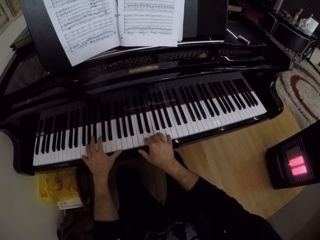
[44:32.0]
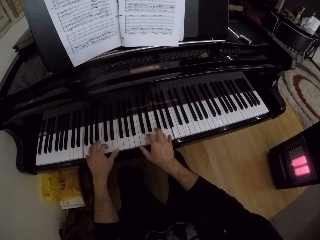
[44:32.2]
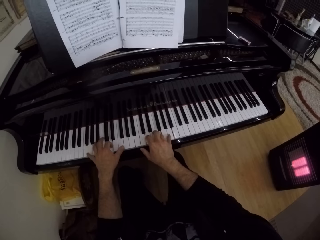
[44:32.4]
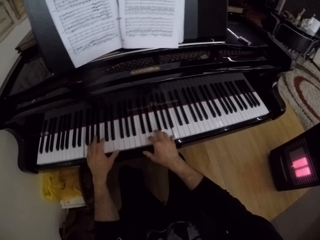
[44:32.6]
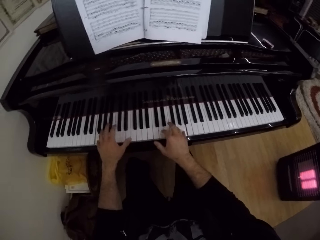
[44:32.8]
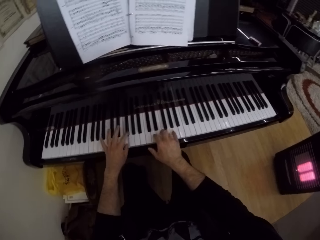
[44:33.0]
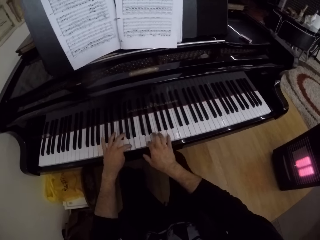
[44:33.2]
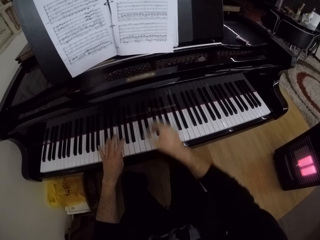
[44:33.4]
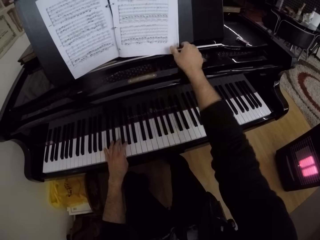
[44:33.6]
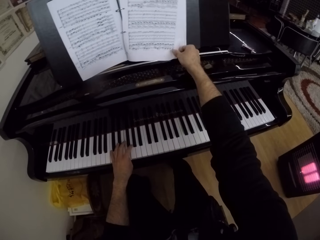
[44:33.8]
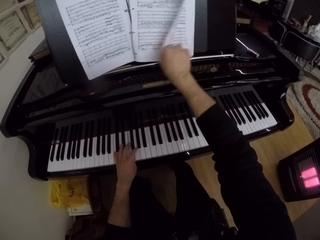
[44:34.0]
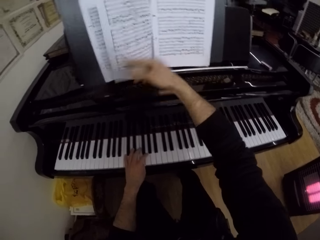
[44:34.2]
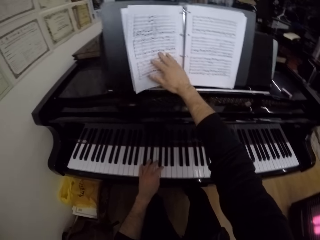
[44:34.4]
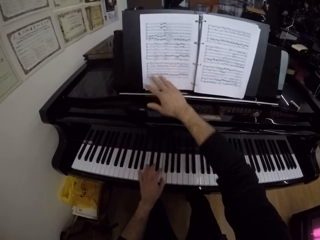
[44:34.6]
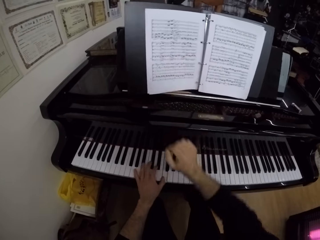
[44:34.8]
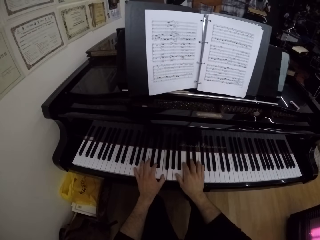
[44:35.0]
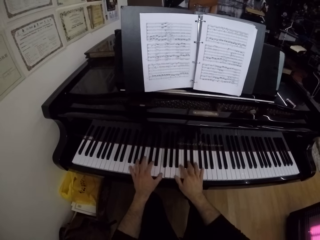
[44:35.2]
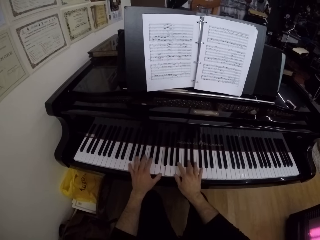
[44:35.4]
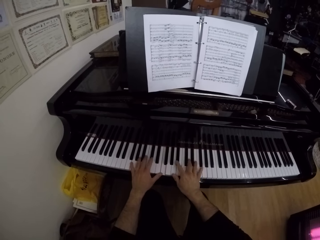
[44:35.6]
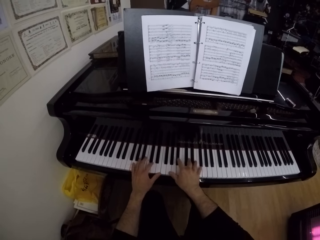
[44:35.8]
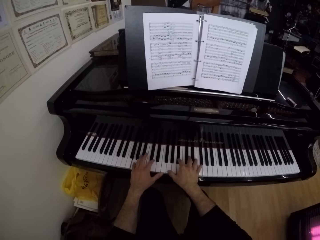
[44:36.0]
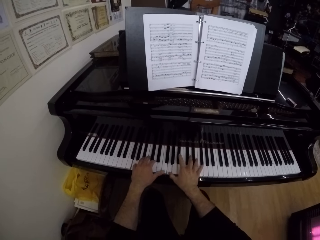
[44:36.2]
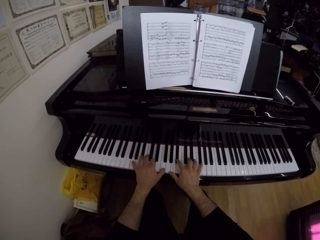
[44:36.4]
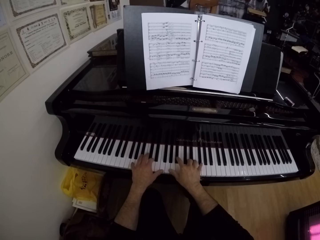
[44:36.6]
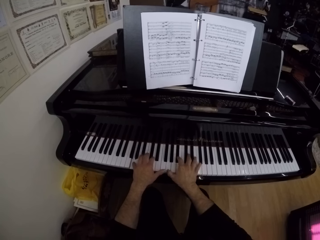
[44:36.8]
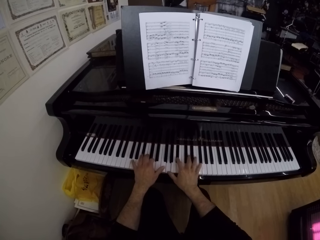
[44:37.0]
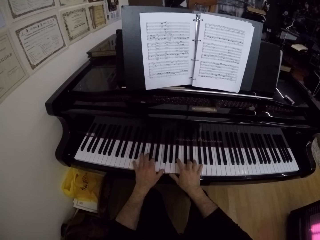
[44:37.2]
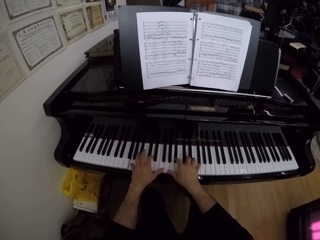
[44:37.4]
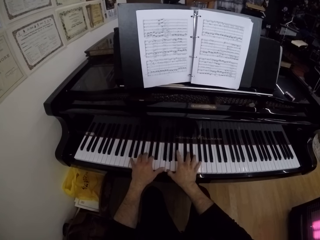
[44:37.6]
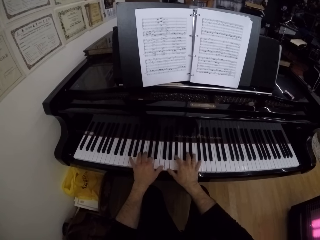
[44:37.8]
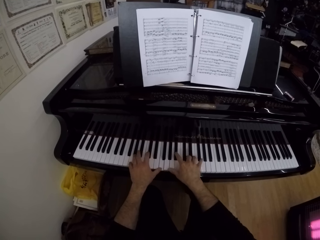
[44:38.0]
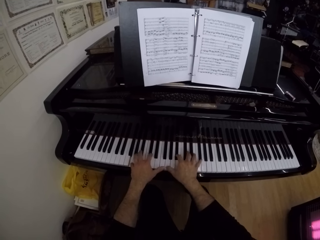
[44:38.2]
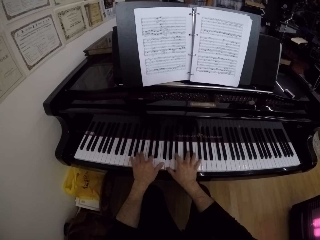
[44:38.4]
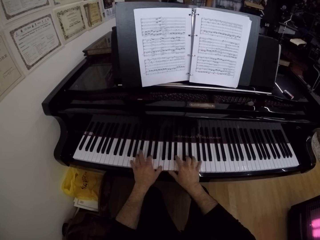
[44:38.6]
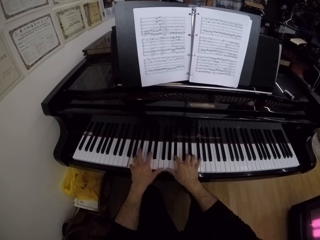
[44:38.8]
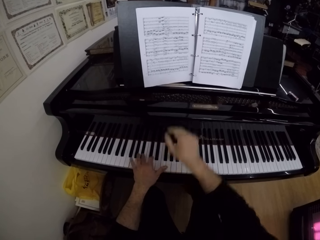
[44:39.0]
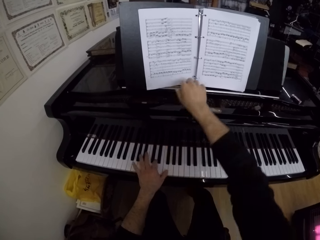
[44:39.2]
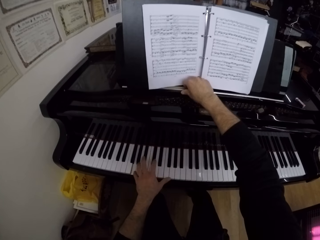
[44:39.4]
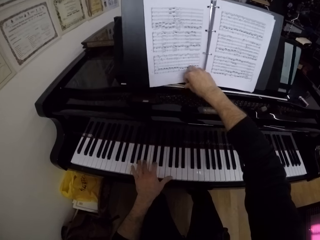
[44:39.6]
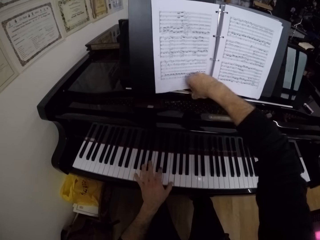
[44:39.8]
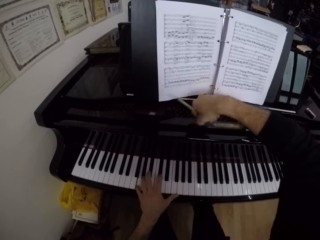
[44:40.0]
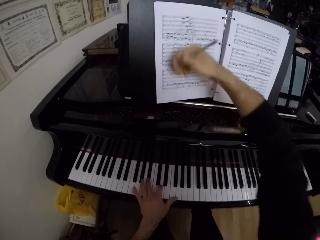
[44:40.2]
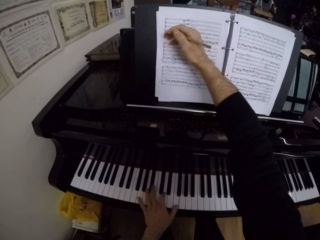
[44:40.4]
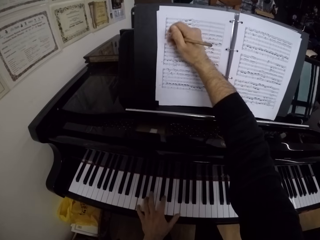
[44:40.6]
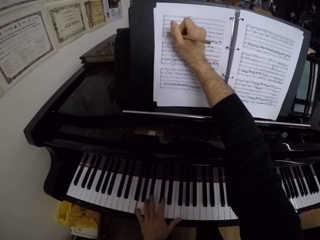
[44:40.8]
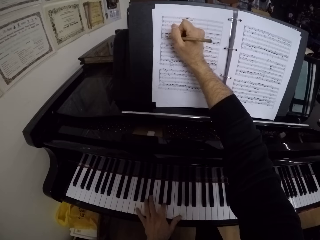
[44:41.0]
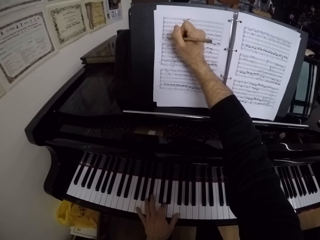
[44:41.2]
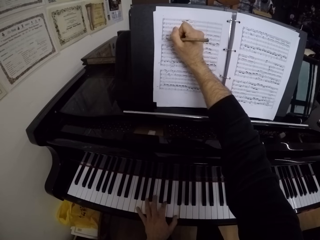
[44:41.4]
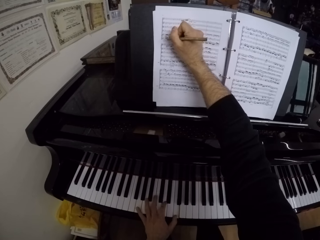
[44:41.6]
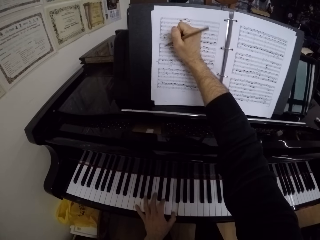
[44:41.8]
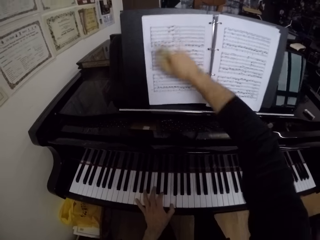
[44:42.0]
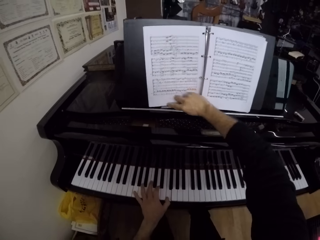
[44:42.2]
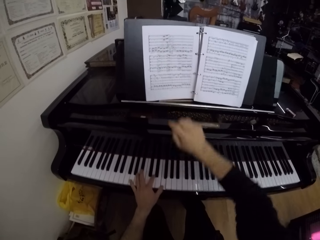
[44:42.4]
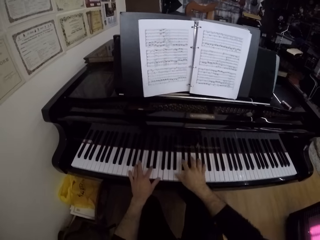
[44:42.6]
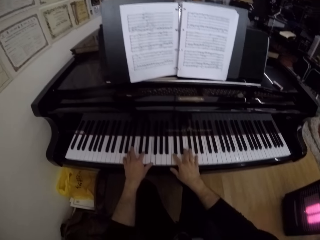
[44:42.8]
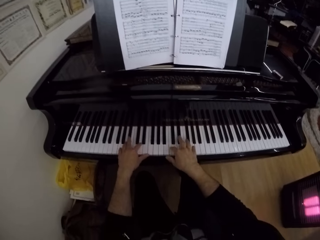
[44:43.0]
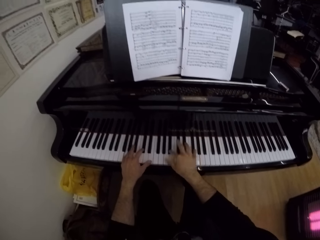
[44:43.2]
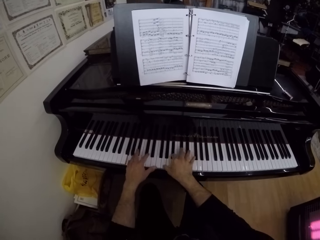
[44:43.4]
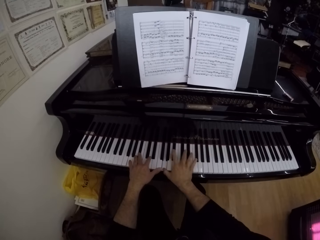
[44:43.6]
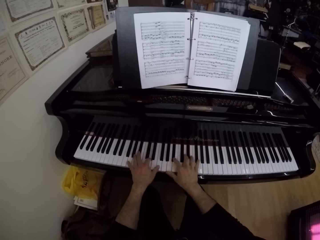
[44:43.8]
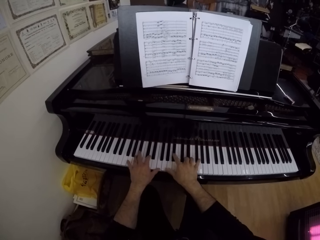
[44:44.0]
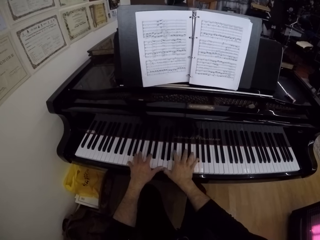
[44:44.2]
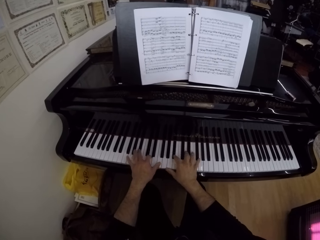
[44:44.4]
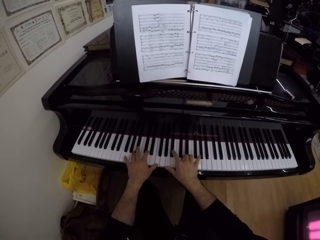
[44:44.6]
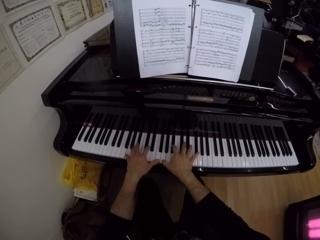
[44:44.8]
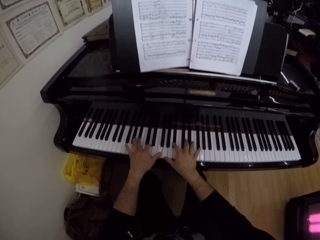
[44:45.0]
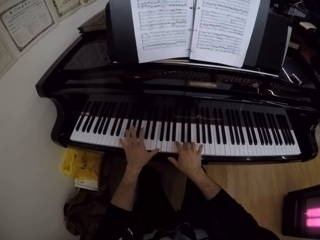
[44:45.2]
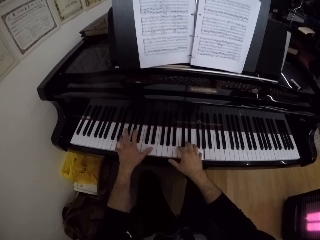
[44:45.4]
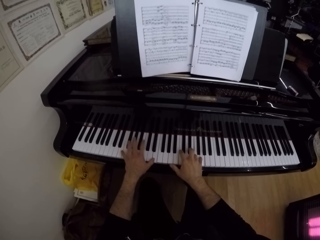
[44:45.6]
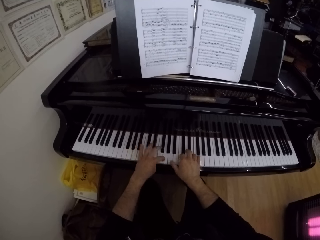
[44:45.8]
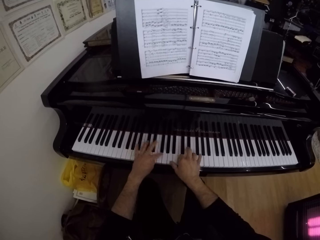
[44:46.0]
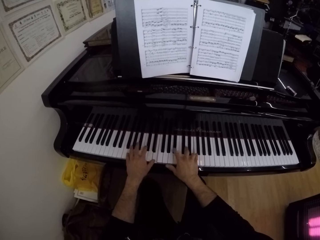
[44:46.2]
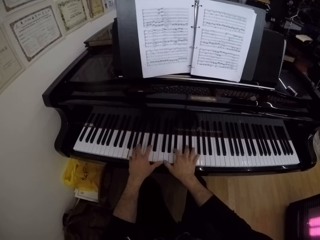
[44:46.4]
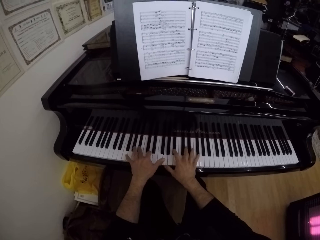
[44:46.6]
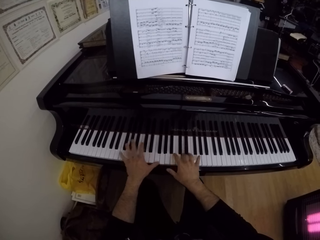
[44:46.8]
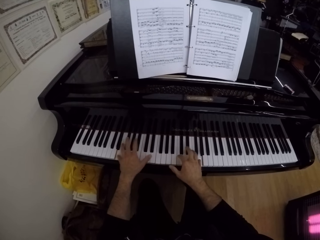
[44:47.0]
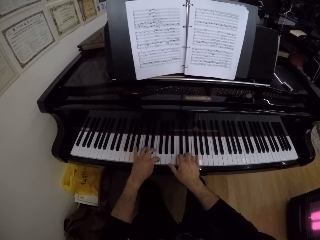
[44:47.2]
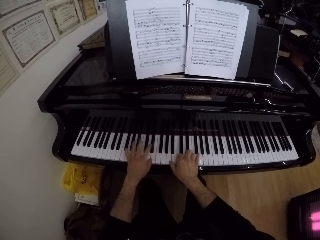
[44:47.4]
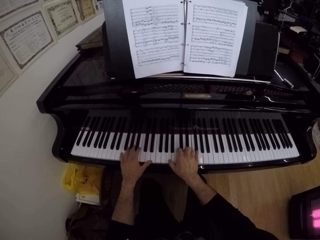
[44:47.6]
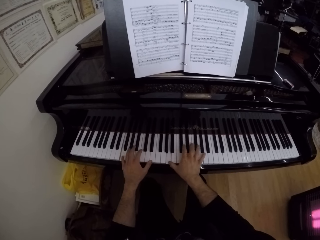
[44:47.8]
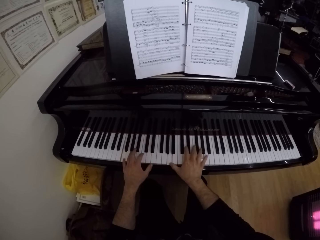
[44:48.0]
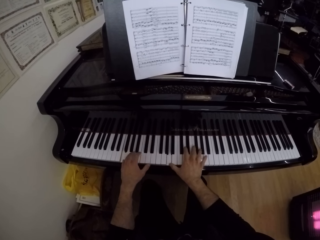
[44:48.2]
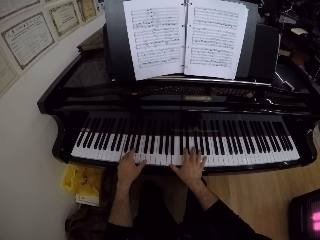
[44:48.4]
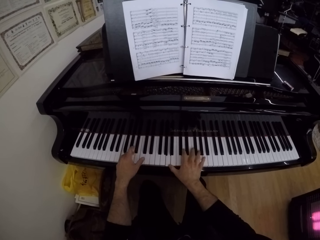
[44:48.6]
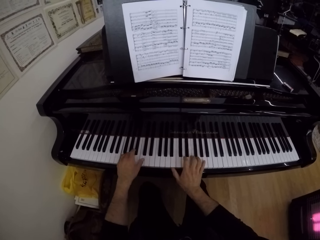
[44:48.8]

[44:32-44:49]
The camera wearer takes his right hand off the piano. He turns the page of a music manuscript with his right hand. He places his right hand on the keyboard. He plays the piano with both hands. He takes his right hand off the piano and plays the piano with his left hand. He picks up a pencil from the piano with his right hand. He writes on the music manuscript with the pencil in his right hand. He drops the pencil in his right hand on the piano. He places the right hand on the keyboard. He plays the piano with both hands.

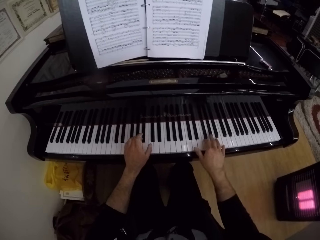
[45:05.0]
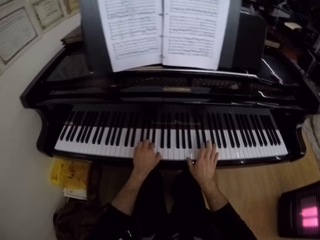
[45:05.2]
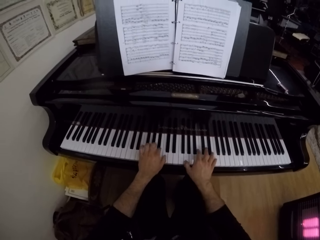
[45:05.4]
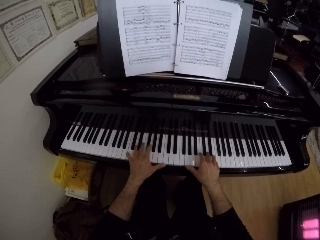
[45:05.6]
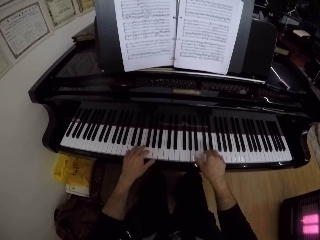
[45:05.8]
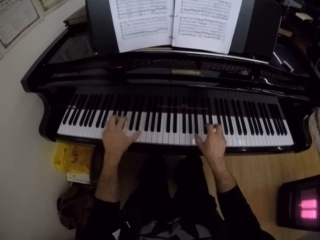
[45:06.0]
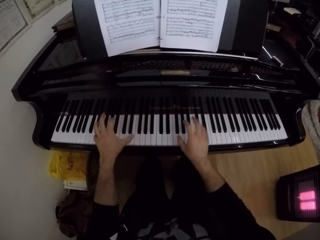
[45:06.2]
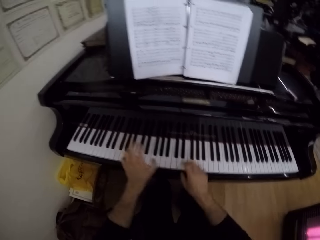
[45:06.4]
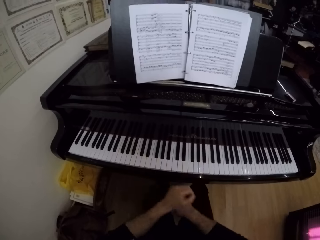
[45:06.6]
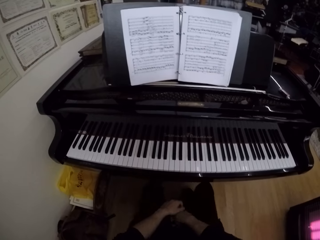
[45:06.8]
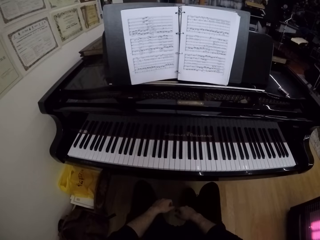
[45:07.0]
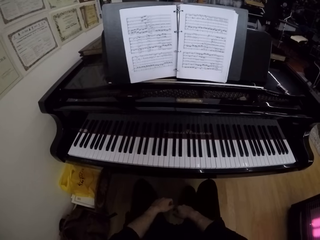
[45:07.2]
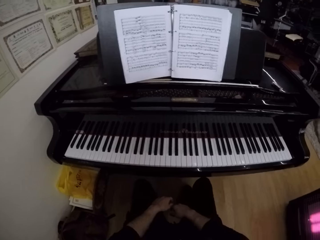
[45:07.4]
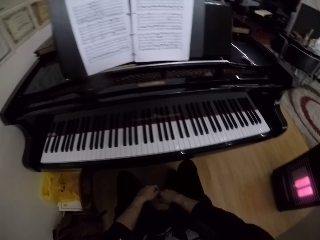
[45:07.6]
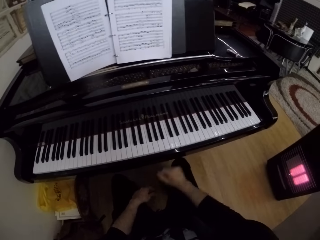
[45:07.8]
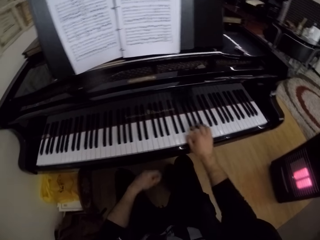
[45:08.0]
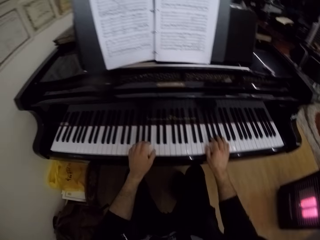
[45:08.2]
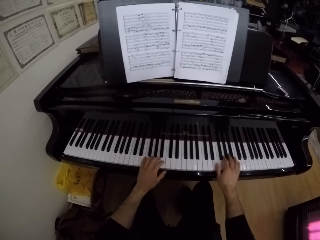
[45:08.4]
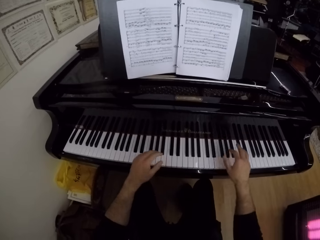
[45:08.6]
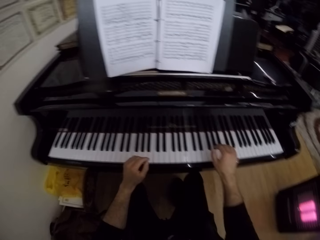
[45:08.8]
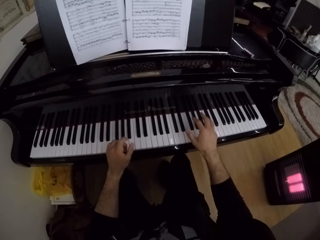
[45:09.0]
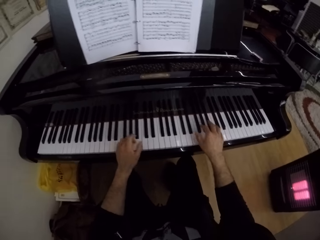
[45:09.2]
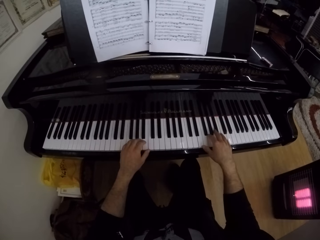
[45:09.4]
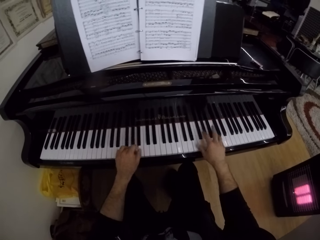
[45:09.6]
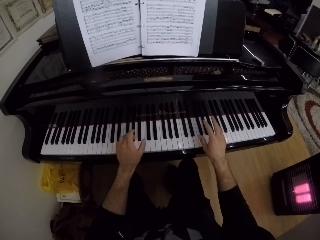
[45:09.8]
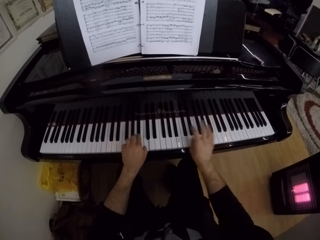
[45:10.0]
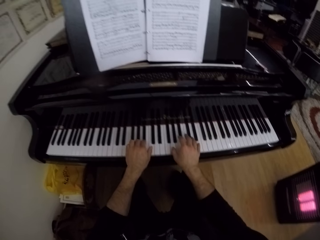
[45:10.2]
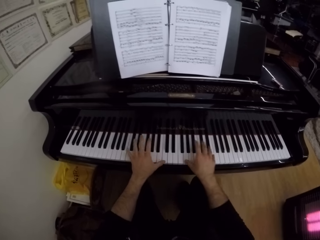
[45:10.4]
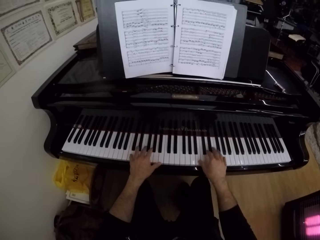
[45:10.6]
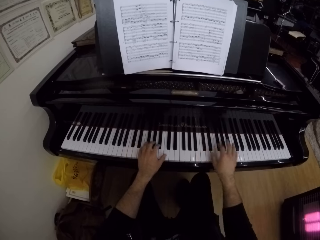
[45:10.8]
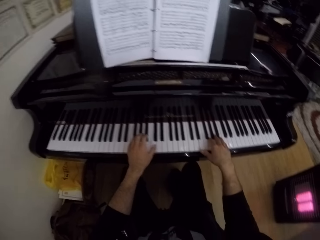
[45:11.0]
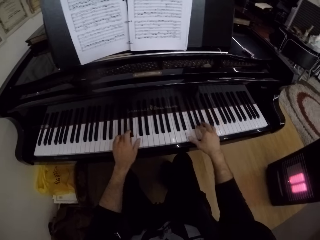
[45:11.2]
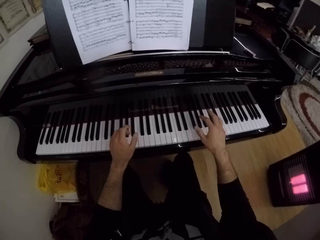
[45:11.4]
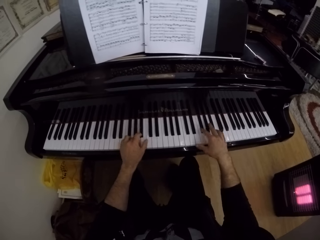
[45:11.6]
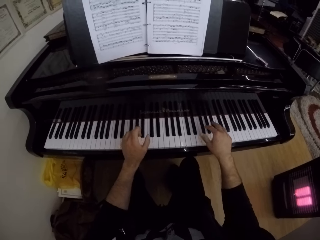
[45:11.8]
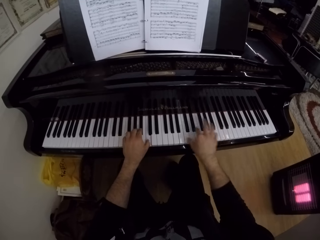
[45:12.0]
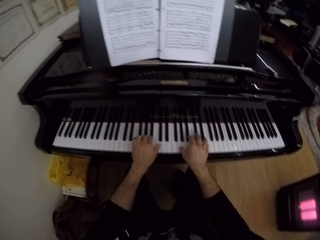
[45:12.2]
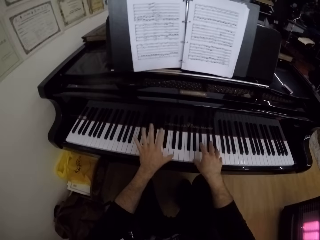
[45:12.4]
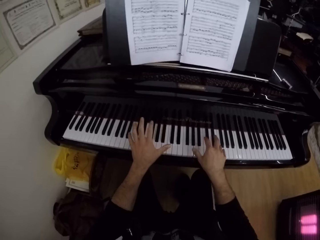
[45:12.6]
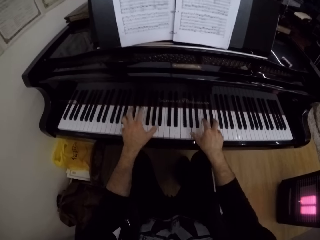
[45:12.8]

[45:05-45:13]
The camera wearer takes both hands off the piano and places both hands on his legs. He takes his right hand off his leg and takes his left hand off his leg. He places both hands on the keyboard. He plays the piano with both hands.
